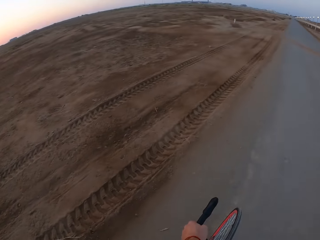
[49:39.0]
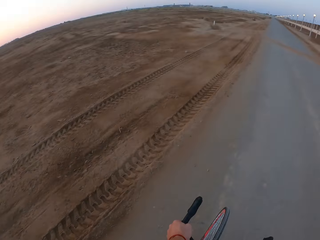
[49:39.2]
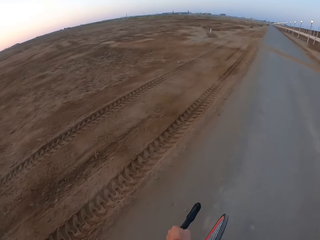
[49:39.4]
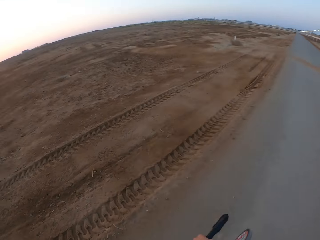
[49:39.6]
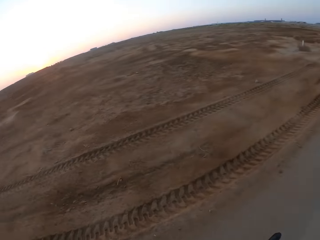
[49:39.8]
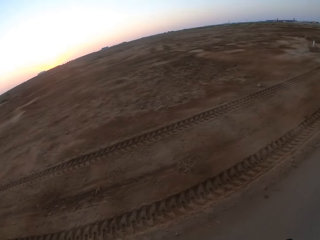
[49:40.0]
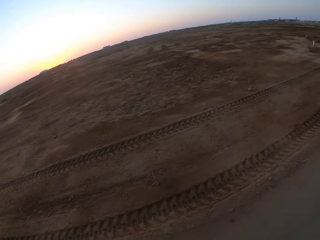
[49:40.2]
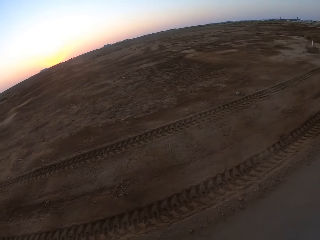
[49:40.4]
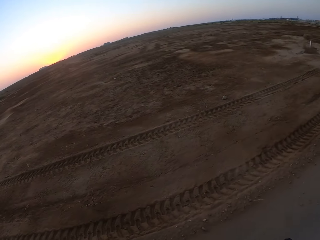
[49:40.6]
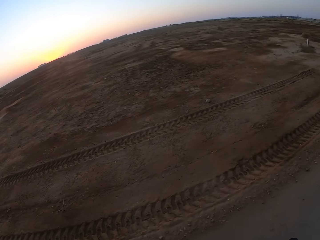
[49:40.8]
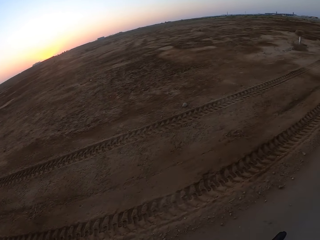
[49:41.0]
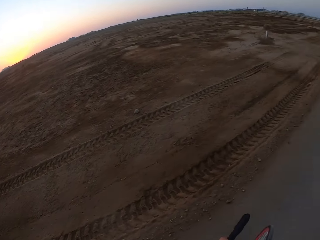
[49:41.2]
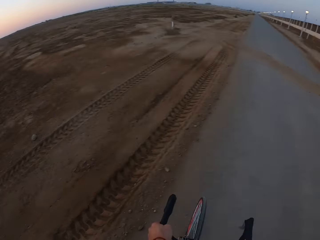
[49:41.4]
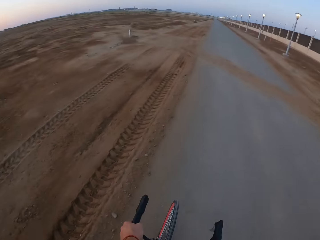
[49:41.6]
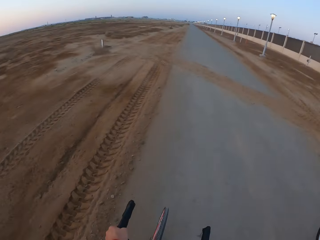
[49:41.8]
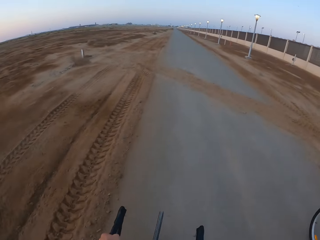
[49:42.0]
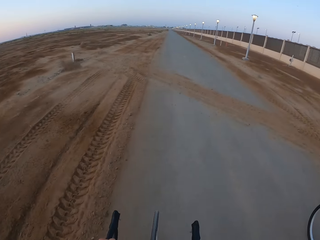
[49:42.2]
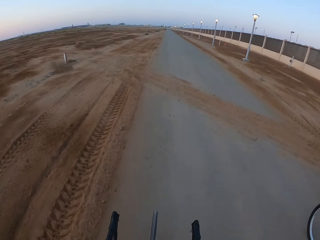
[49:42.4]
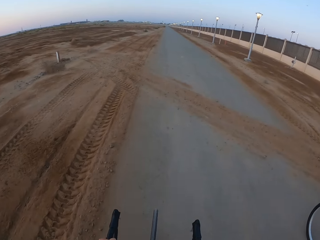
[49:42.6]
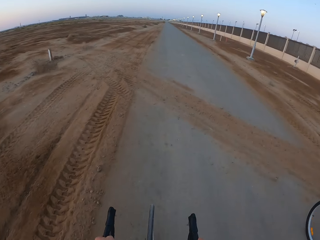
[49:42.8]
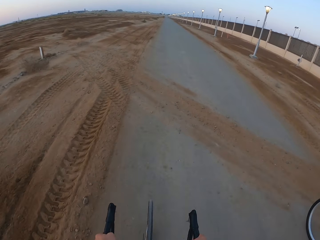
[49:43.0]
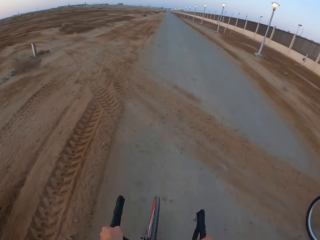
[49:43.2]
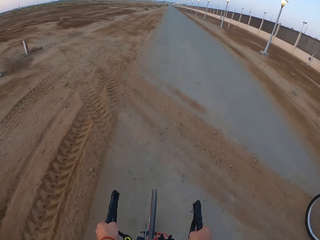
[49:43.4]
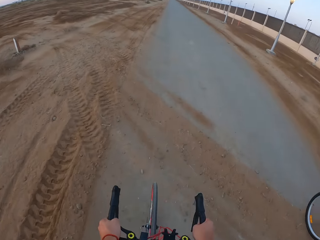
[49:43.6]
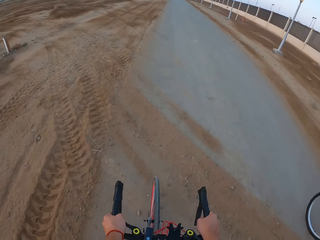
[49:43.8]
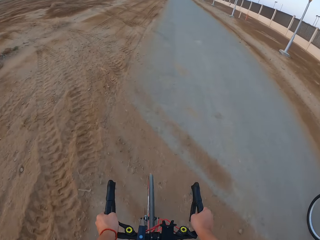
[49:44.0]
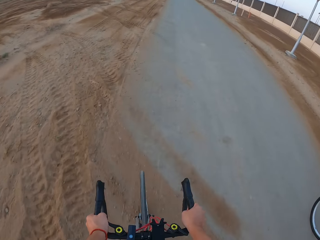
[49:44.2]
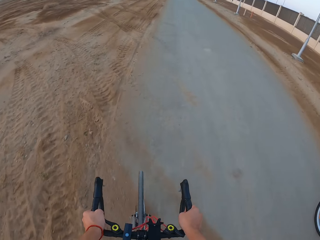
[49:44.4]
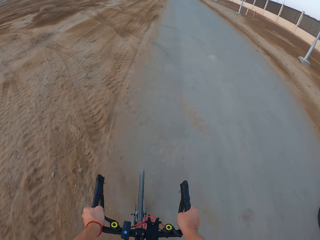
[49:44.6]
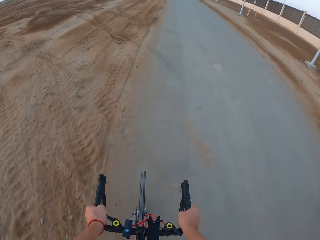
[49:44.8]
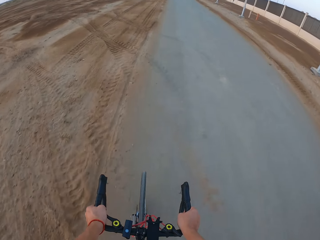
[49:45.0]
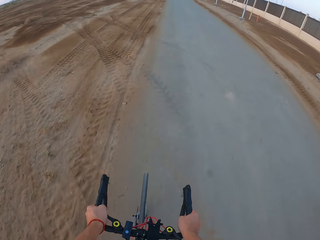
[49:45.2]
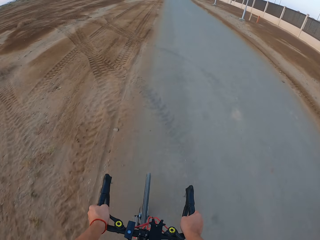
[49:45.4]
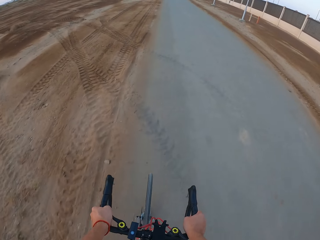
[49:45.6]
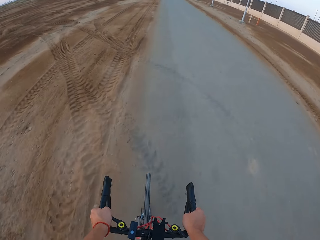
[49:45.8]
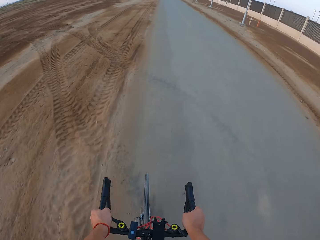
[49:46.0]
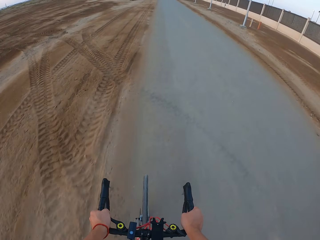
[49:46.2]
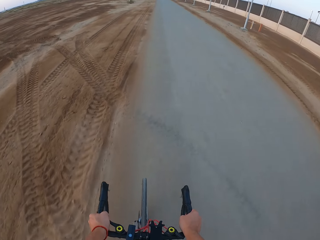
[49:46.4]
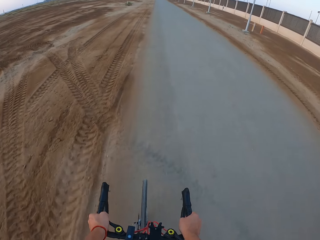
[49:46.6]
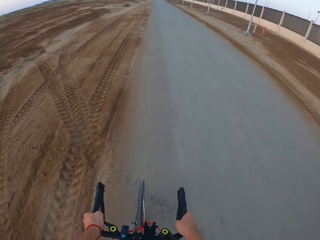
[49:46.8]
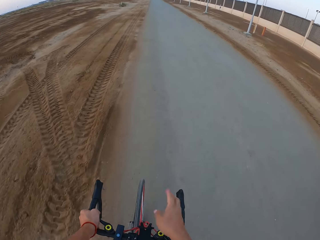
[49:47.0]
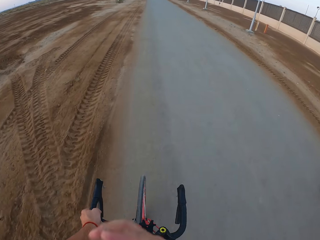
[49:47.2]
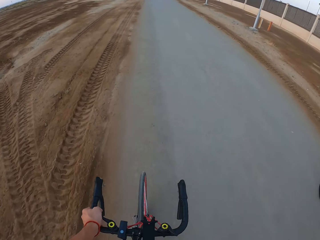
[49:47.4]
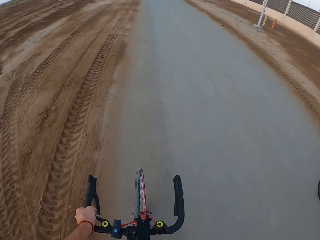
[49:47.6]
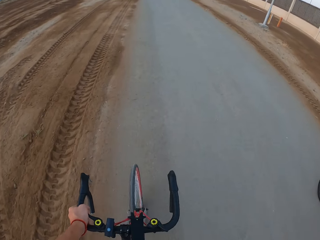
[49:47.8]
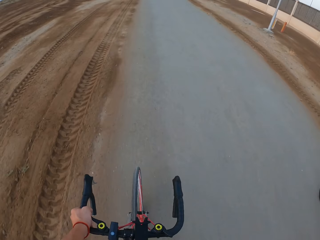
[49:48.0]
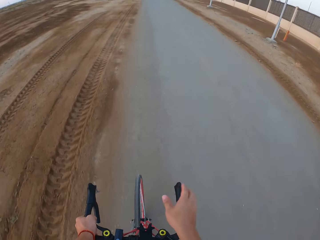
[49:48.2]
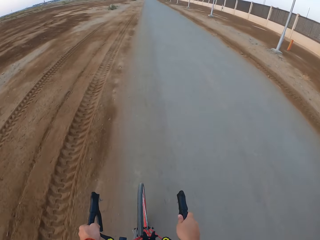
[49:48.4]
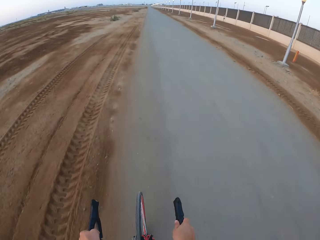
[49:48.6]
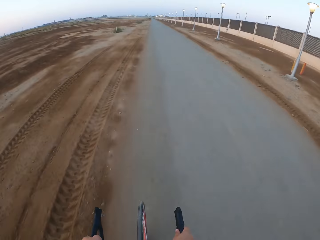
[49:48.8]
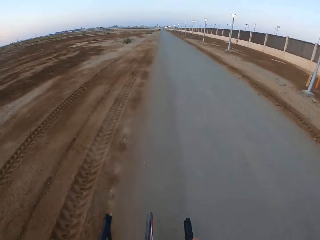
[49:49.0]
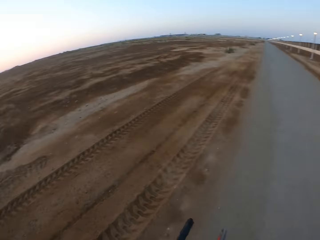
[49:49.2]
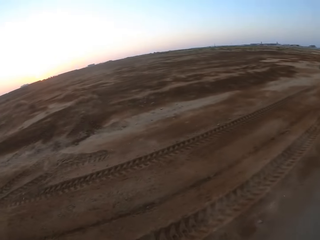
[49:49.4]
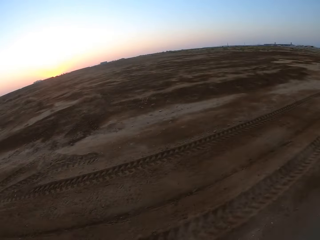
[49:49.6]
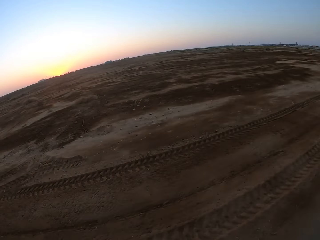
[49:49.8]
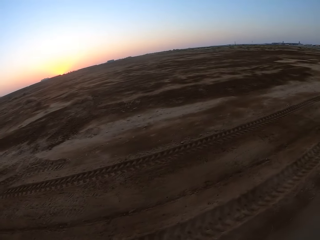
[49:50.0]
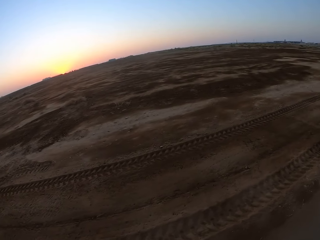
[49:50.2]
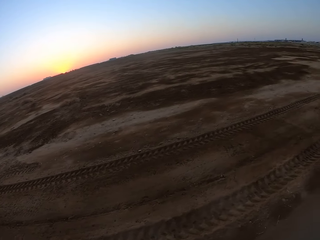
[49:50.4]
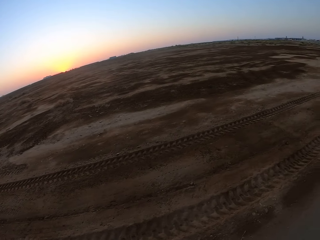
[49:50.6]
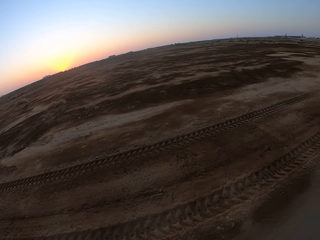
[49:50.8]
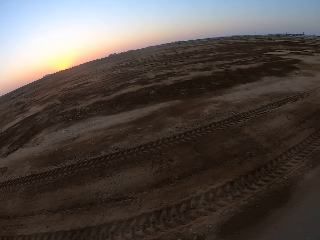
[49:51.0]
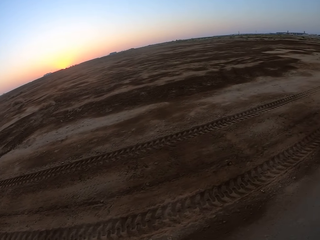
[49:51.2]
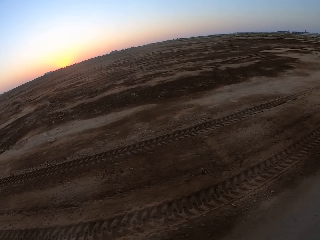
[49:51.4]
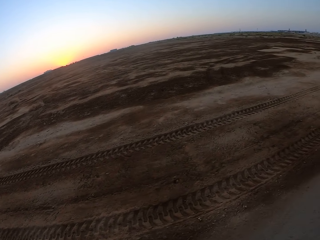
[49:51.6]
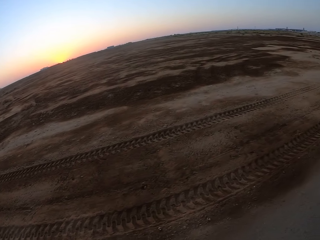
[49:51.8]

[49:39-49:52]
The camera wearer rides the bicycle. They look around. They ride the bicycle. They lift the hand. They ride the bicycle. They look around.

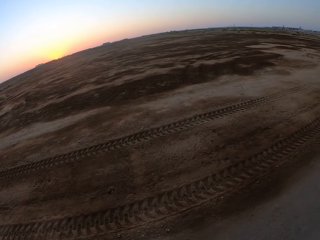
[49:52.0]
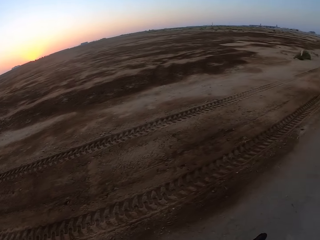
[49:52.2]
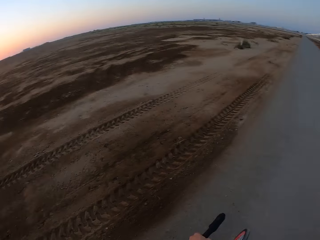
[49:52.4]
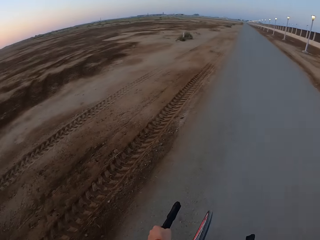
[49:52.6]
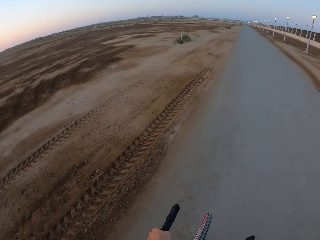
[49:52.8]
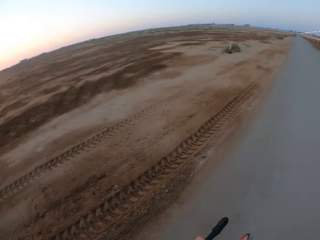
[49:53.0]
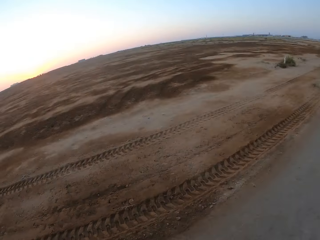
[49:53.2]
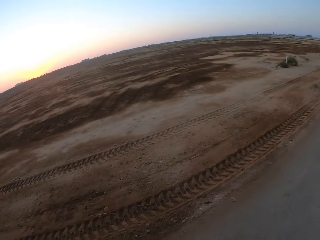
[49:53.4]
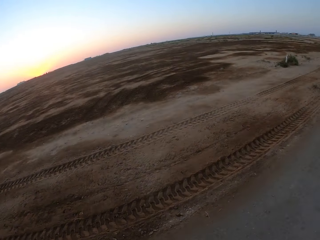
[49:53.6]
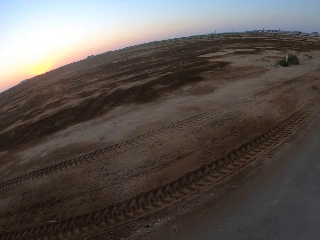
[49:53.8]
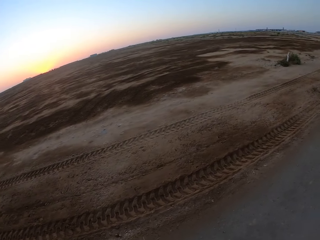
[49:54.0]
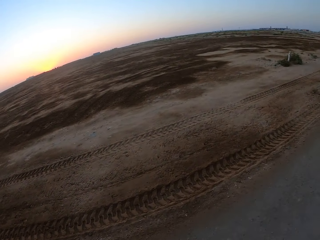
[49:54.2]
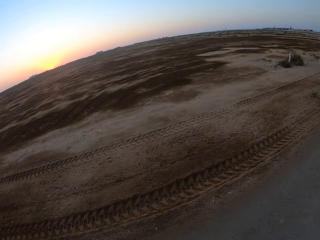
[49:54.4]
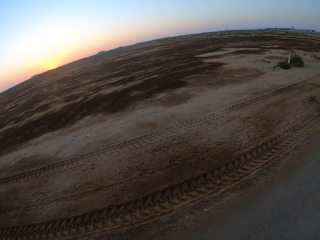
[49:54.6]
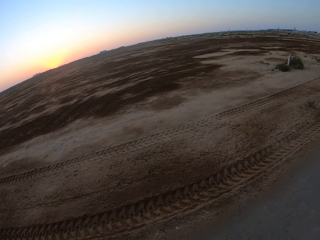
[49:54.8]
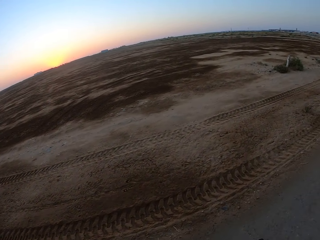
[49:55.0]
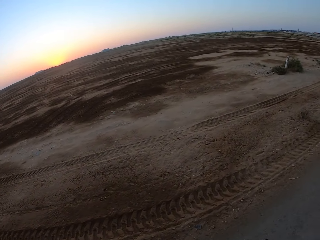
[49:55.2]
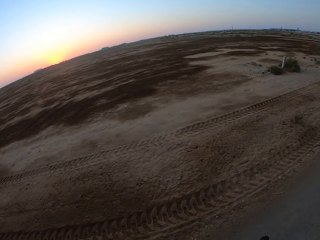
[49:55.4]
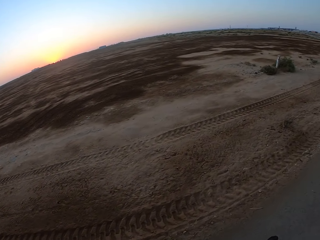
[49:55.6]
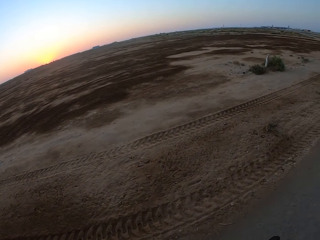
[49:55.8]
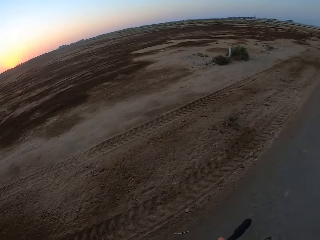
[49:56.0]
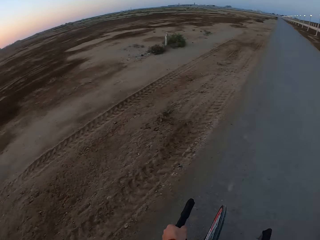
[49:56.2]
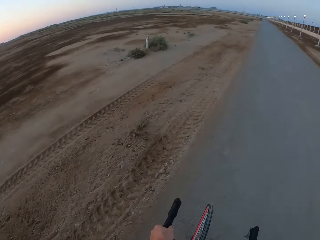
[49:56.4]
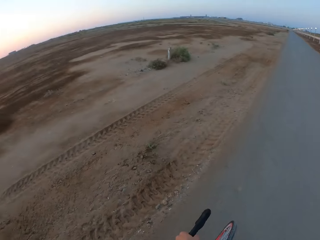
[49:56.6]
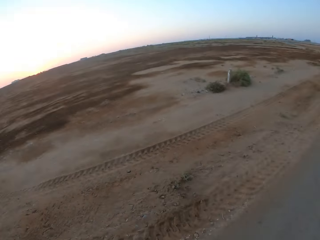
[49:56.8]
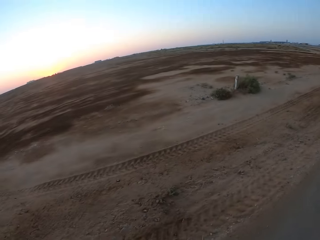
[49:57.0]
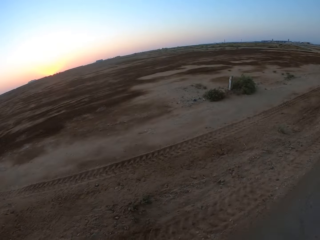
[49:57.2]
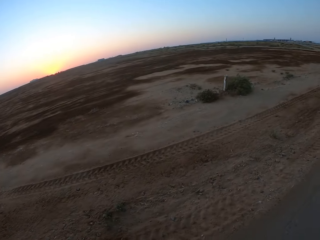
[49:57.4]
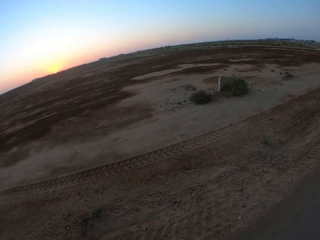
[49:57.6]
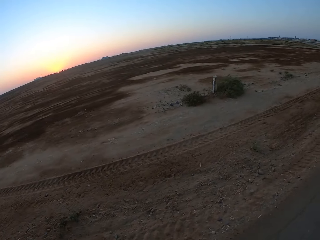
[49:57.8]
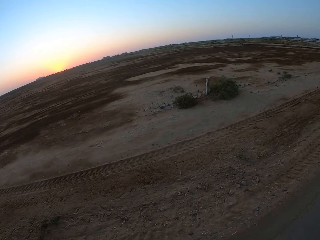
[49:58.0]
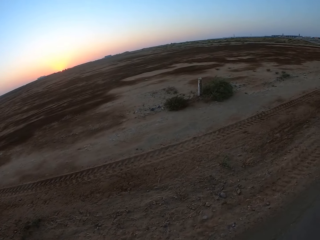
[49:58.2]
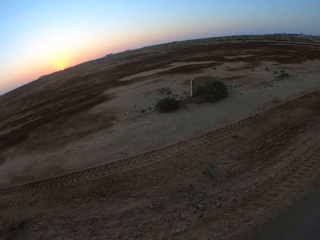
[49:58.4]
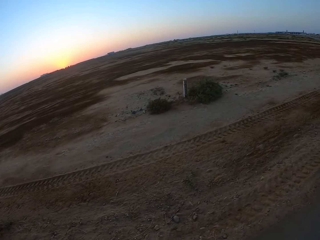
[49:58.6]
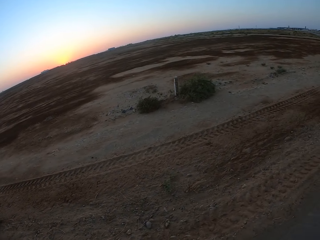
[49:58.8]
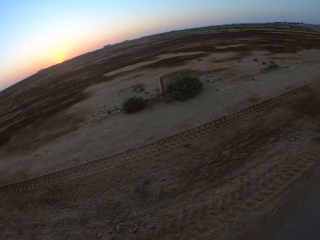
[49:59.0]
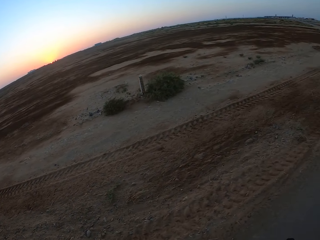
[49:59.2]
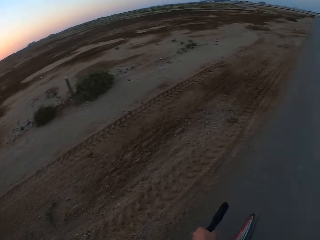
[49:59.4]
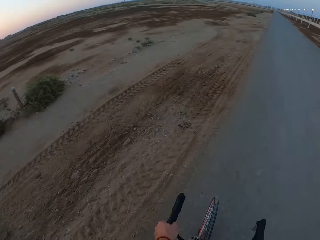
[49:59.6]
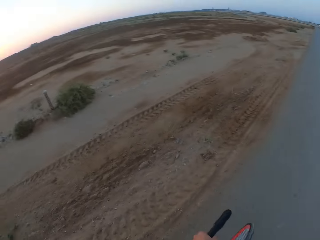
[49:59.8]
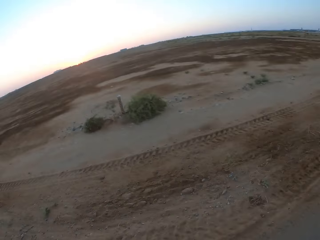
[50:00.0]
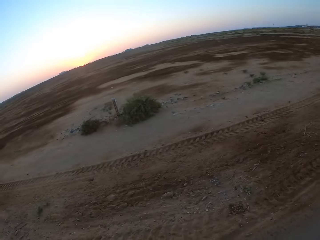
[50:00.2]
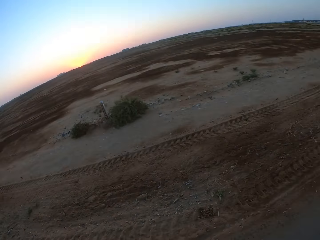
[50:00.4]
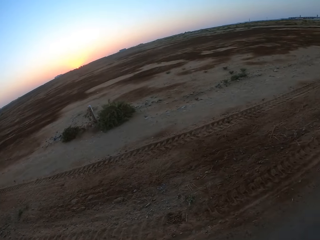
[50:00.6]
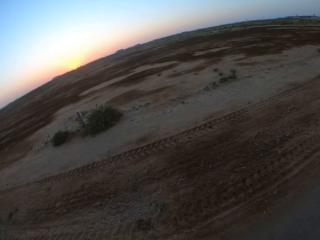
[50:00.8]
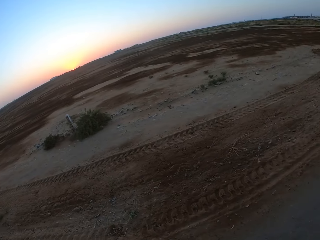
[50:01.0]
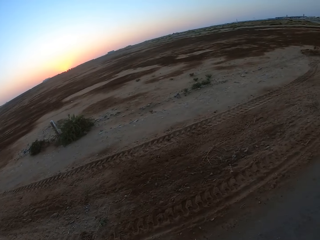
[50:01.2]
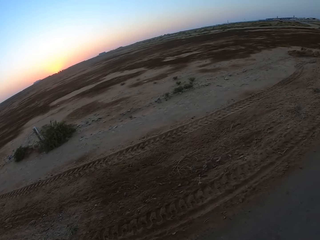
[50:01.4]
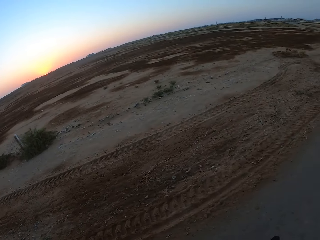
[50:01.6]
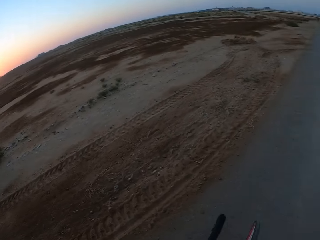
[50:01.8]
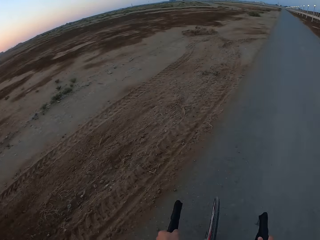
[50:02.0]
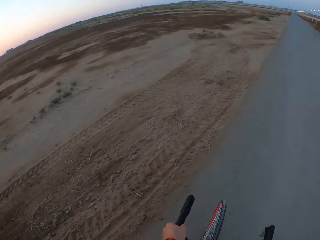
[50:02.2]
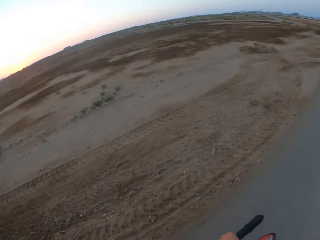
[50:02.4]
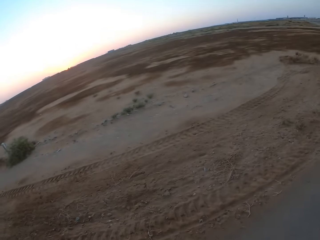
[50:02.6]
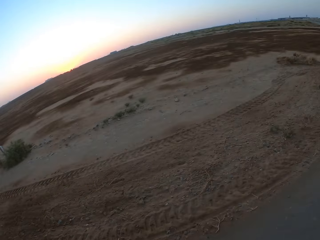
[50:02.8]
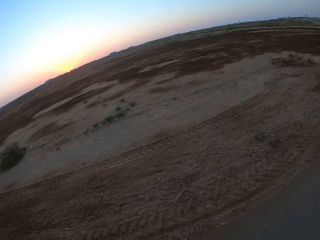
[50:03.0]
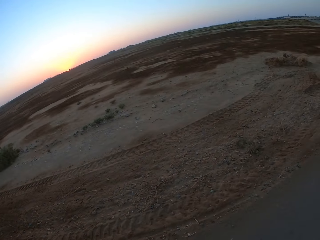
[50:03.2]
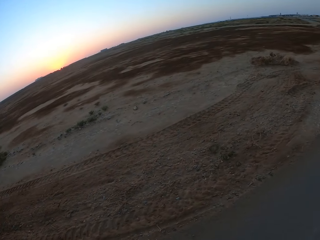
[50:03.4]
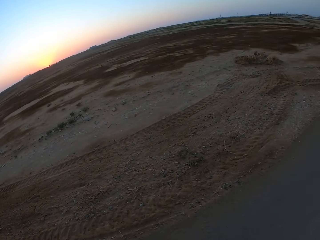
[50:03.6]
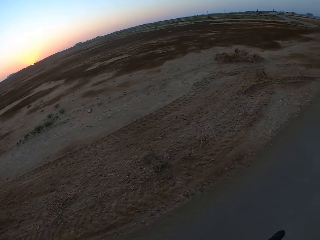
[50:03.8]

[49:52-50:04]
The camera wearer rides the bicycle. They look around. They ride the bicycle. They look around. They ride the bicycle.
